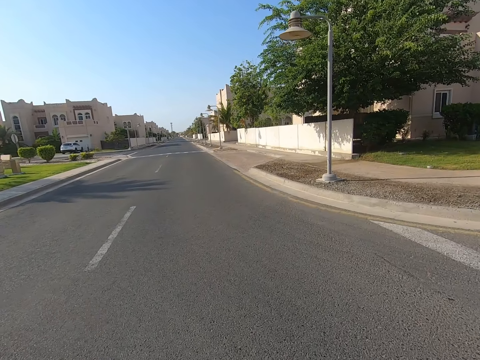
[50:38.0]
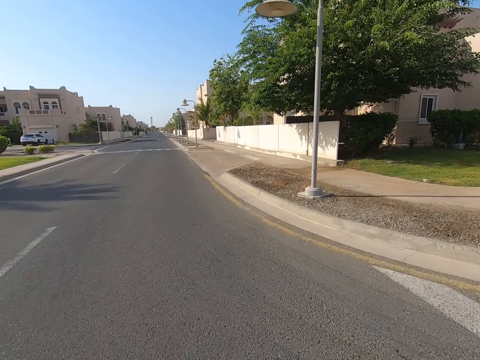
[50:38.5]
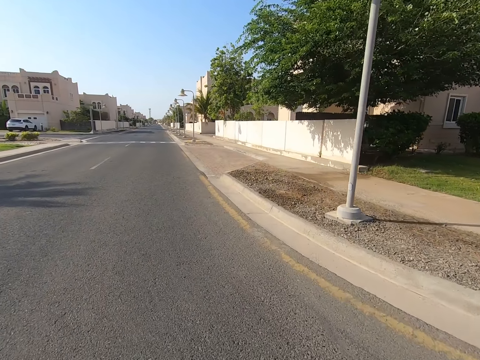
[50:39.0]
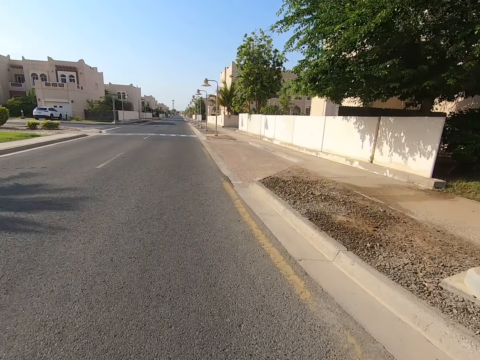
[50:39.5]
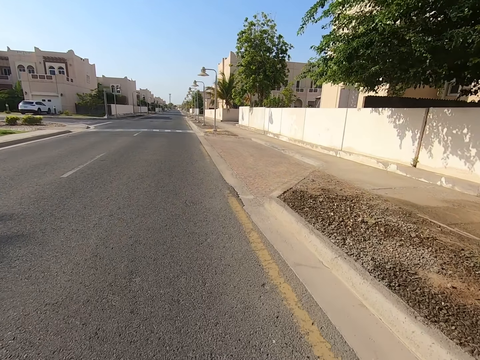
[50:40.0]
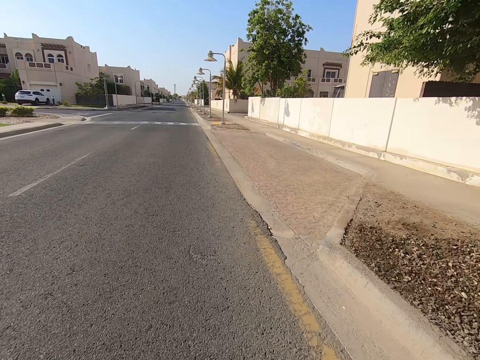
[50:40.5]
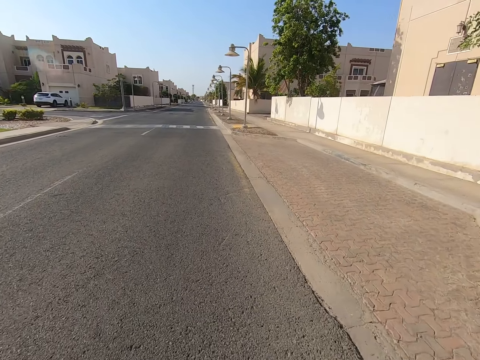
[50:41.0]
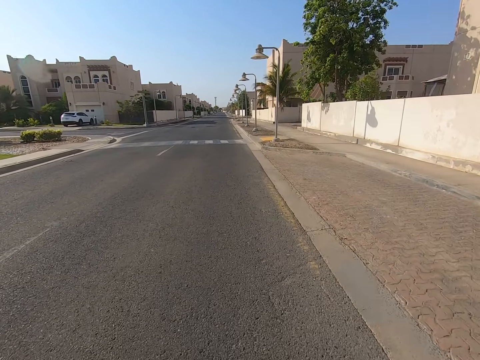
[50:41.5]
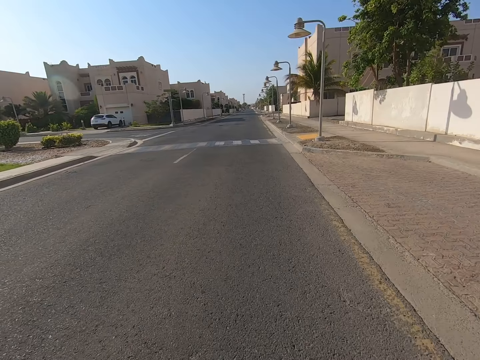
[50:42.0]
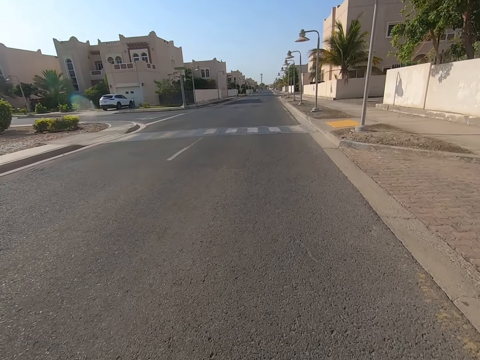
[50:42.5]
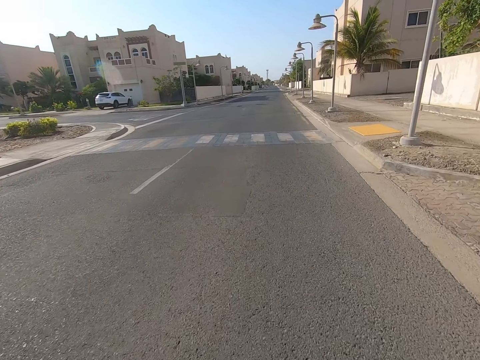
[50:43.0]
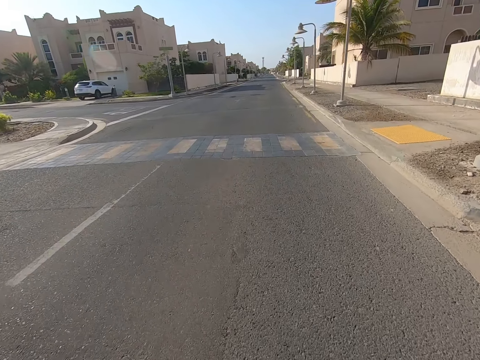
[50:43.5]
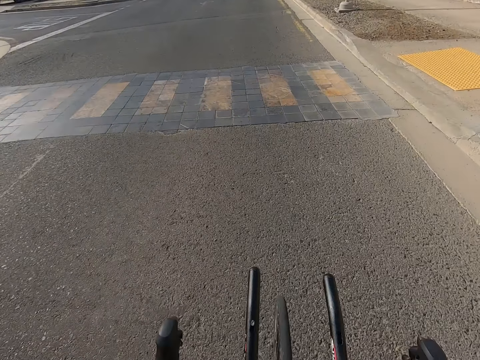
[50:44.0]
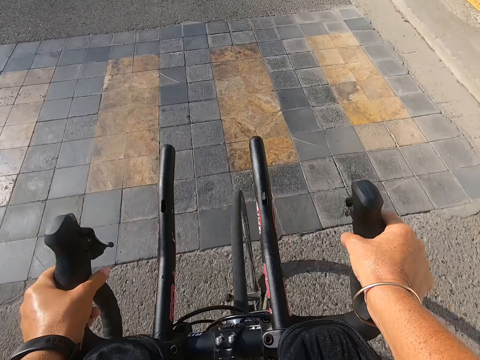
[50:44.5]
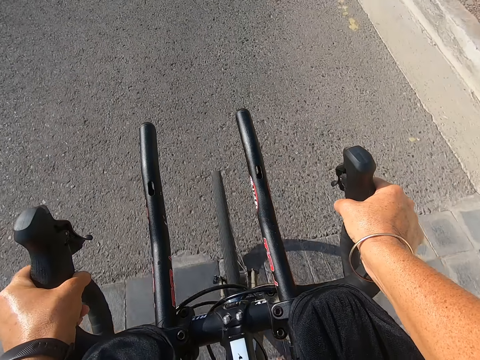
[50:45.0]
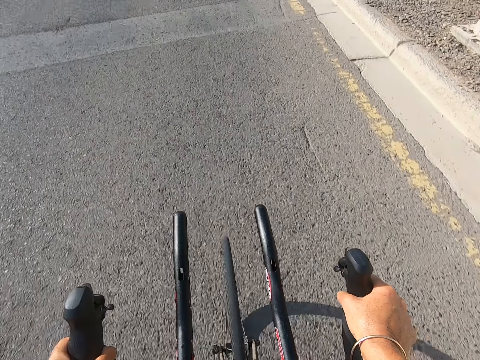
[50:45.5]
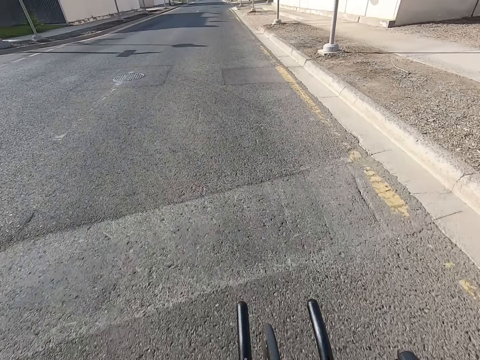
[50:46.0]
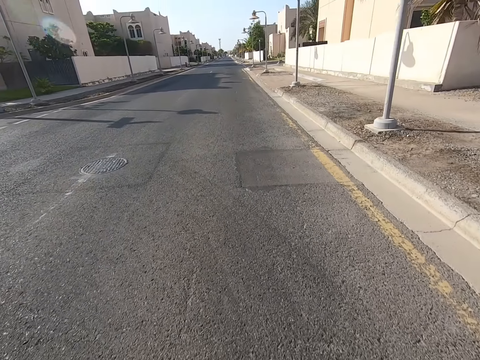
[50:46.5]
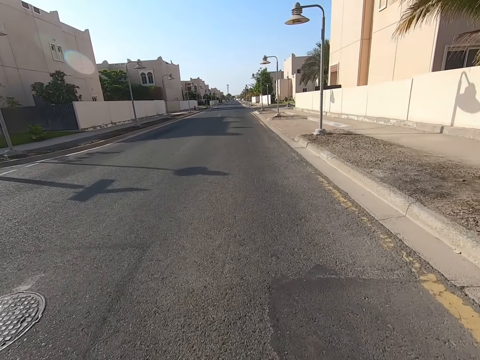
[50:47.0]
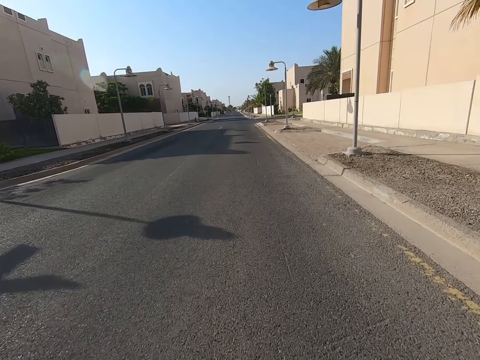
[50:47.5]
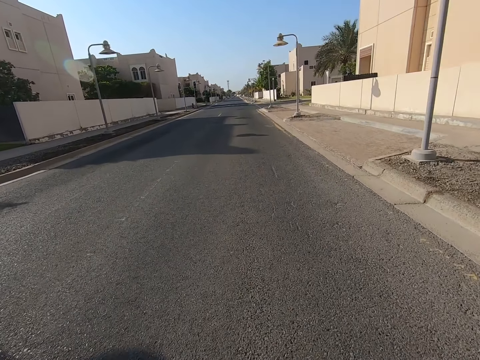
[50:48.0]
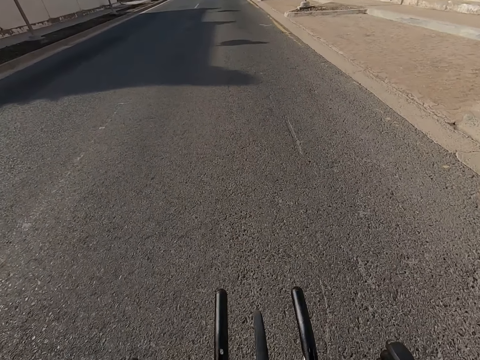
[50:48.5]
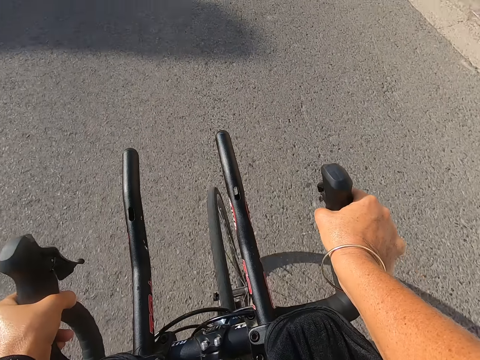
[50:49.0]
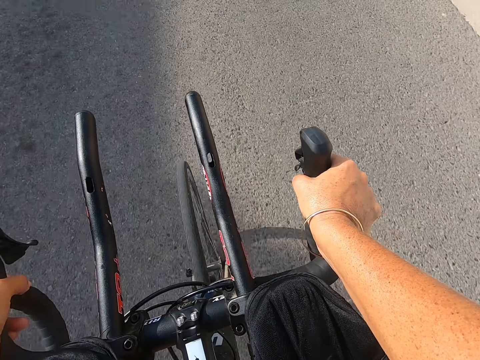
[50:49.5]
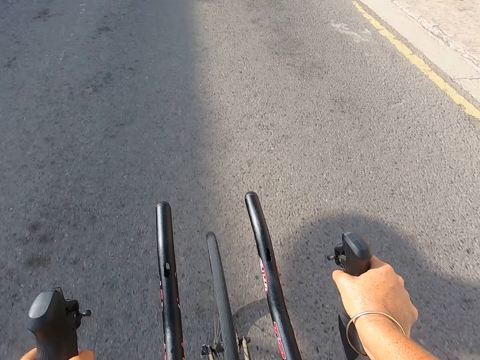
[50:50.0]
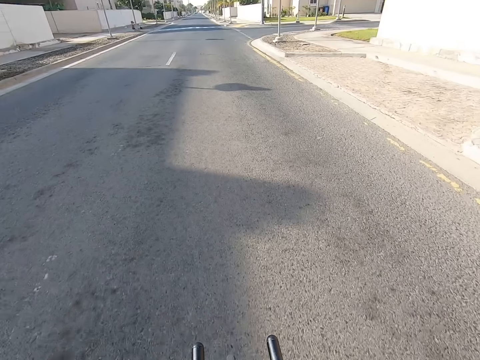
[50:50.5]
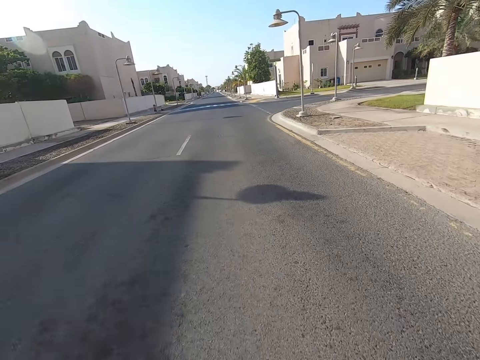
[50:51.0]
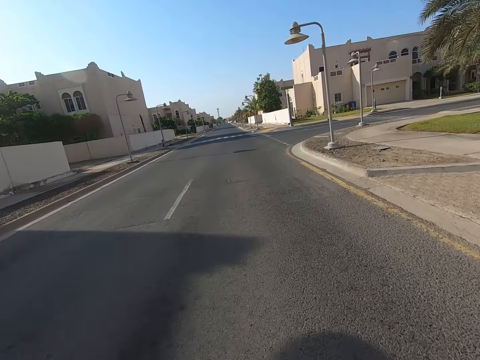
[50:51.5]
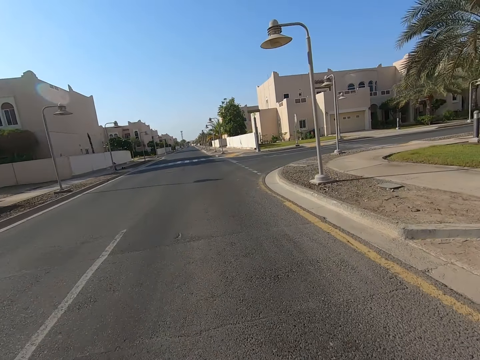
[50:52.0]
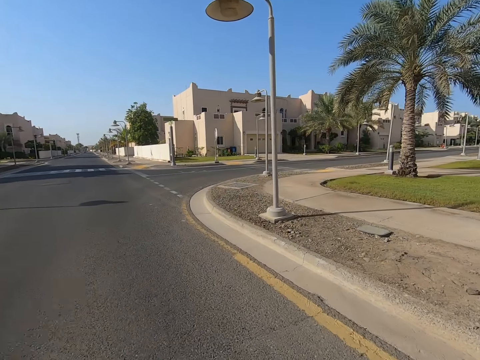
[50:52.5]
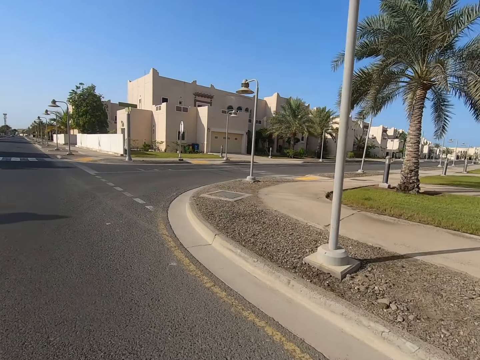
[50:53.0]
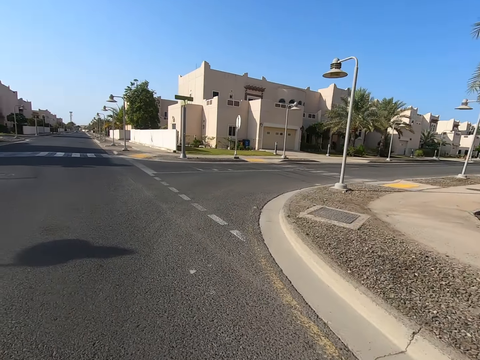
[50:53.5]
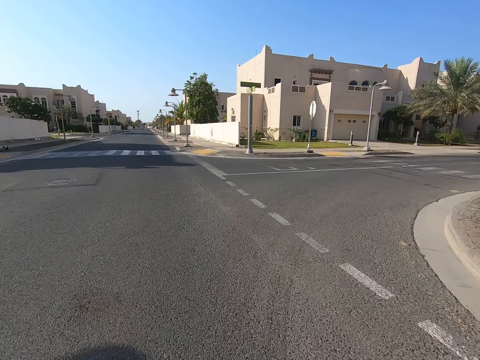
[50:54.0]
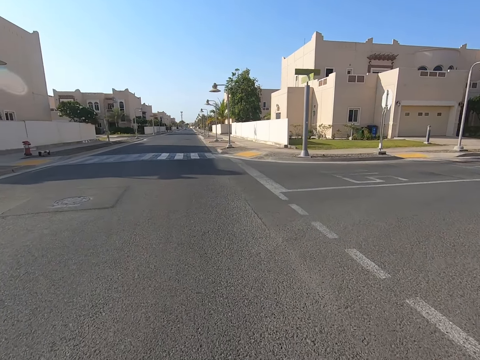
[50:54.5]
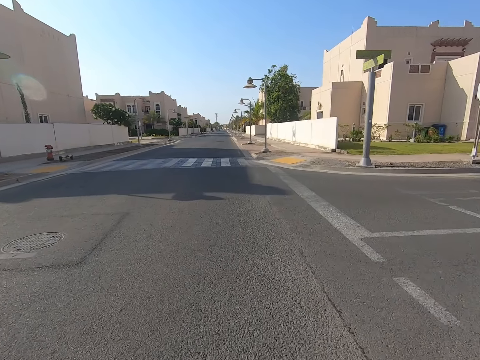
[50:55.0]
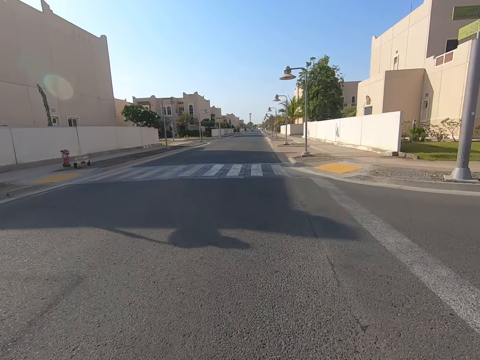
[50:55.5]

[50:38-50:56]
The camera wearer rides the bicycle.

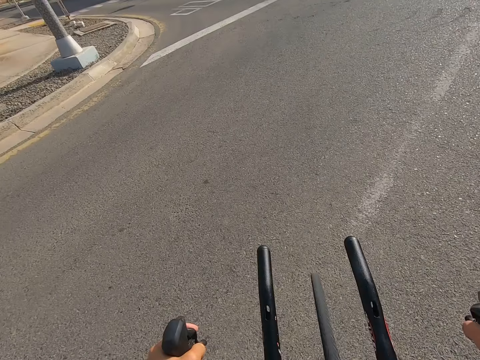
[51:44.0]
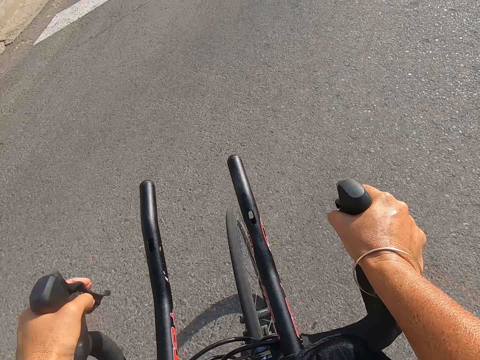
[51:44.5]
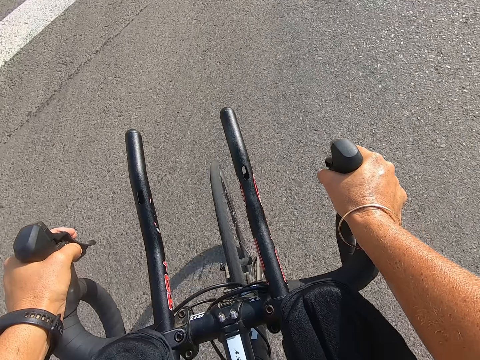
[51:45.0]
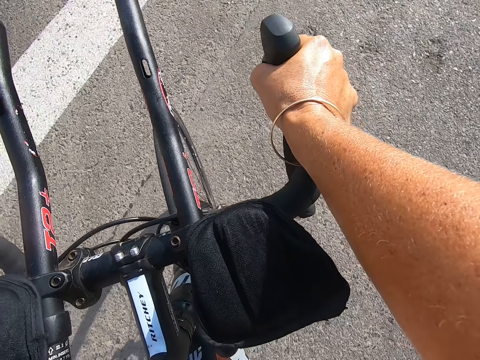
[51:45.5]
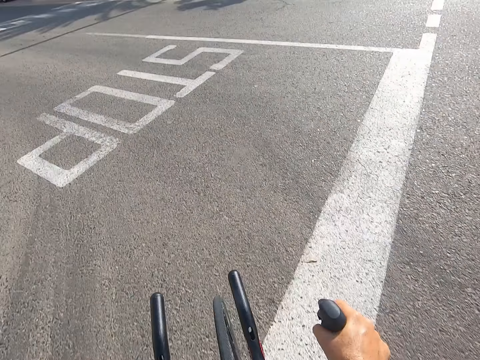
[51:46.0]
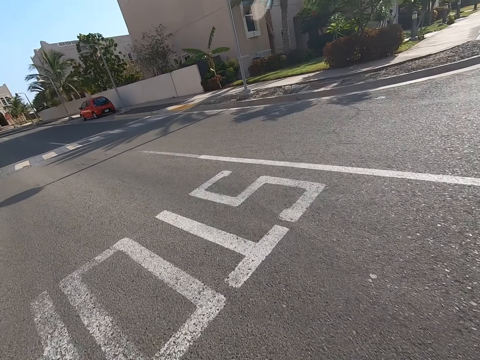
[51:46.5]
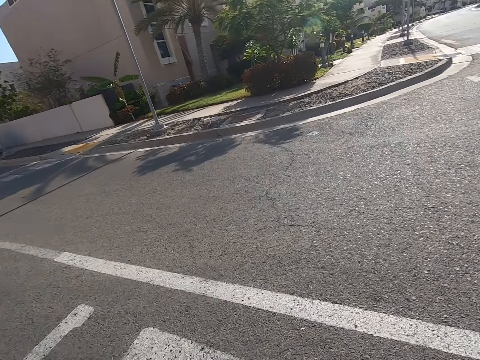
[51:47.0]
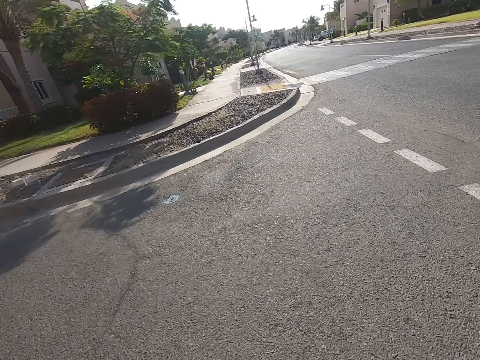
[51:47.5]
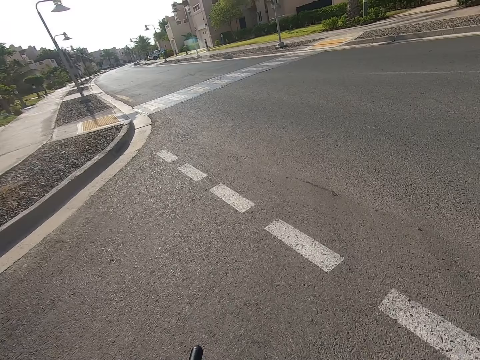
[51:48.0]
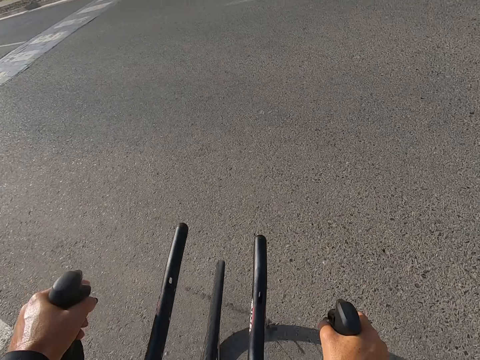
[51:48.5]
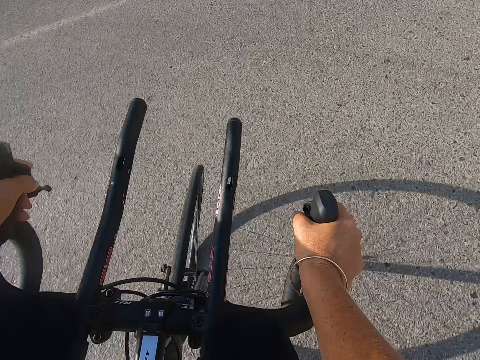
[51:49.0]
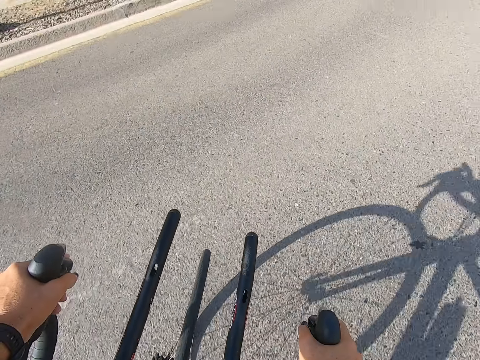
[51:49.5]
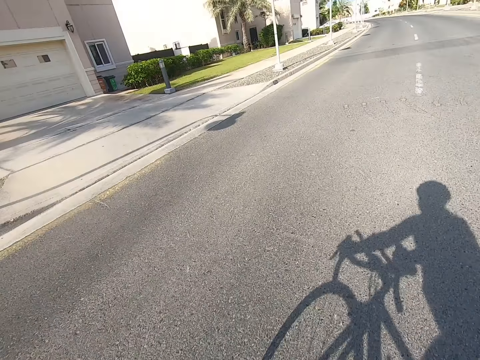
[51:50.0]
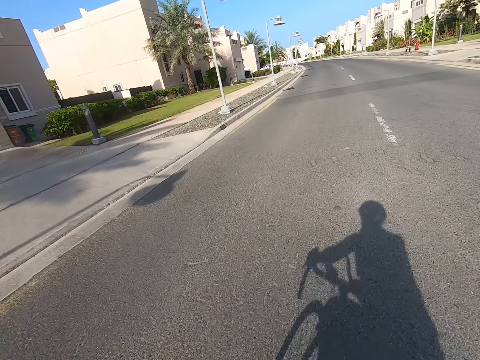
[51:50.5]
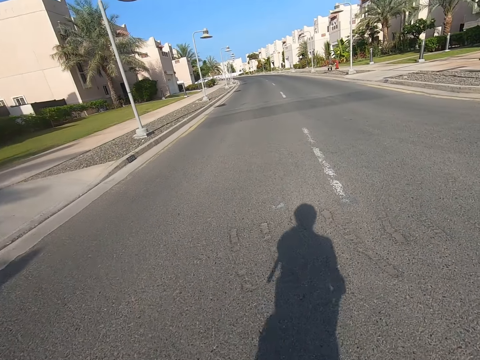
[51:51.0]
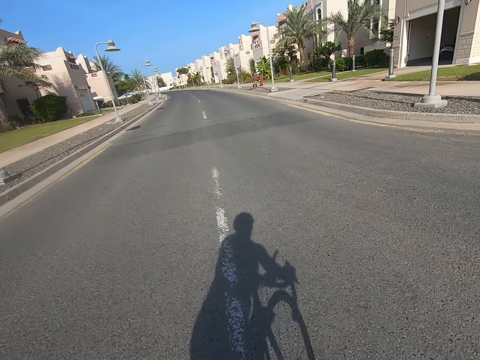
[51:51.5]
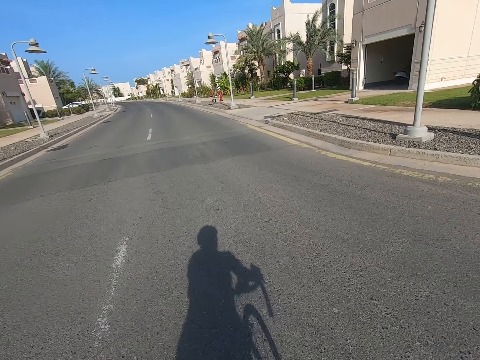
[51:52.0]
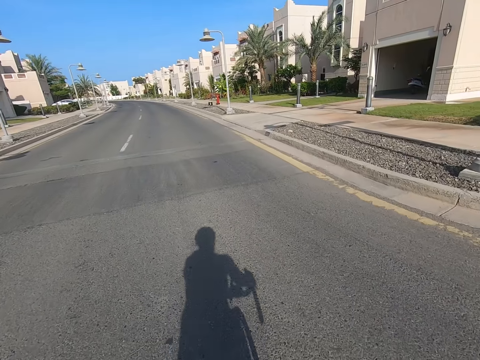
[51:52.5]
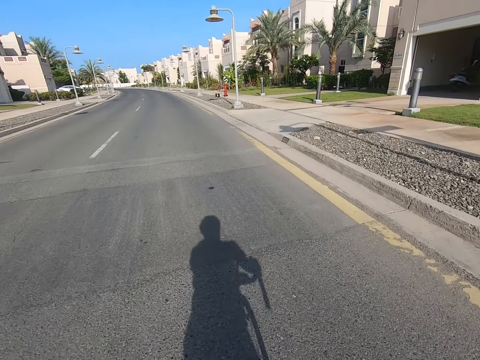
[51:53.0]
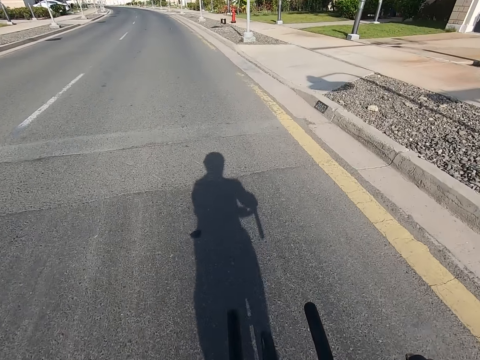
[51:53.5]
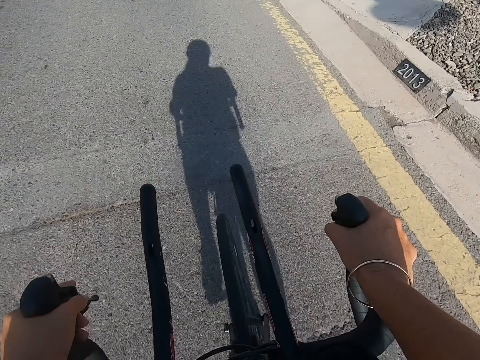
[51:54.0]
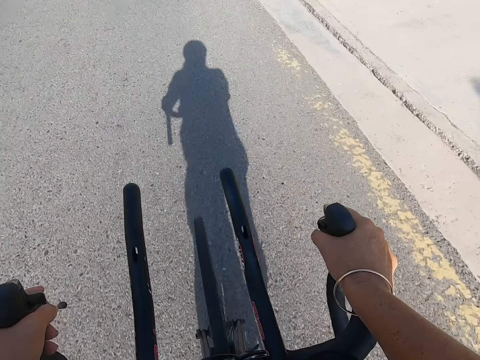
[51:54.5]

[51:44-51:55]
The camera wearer makes a U-turn.
